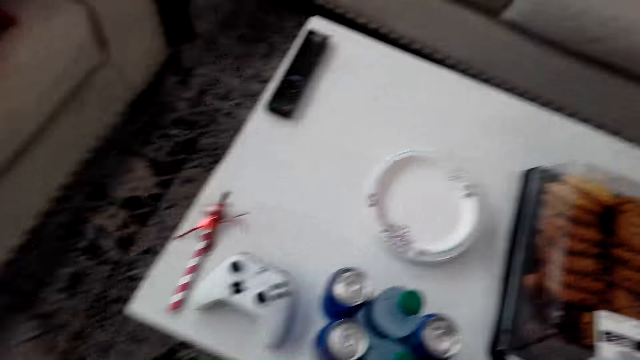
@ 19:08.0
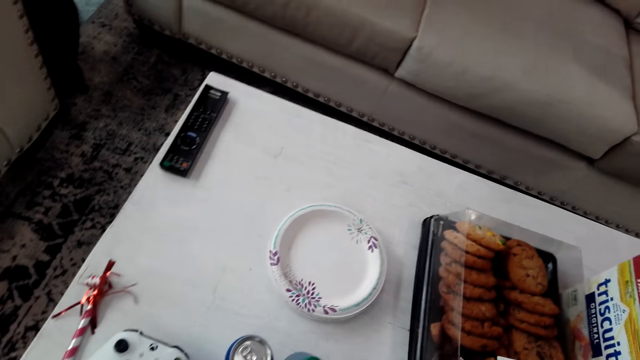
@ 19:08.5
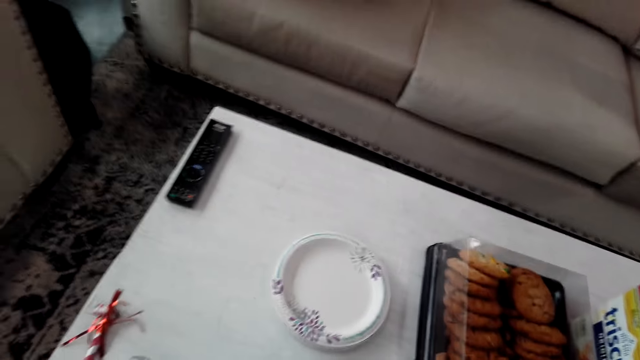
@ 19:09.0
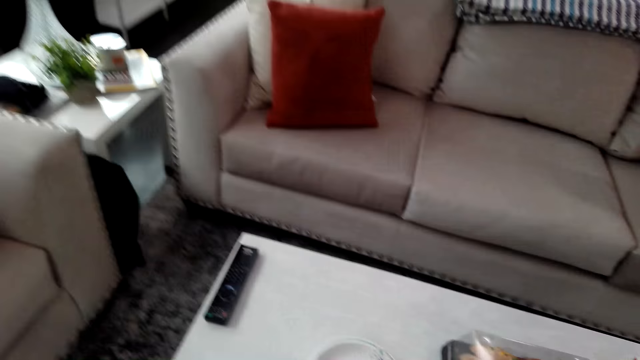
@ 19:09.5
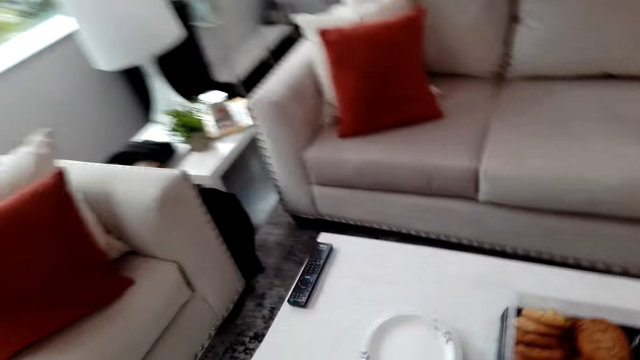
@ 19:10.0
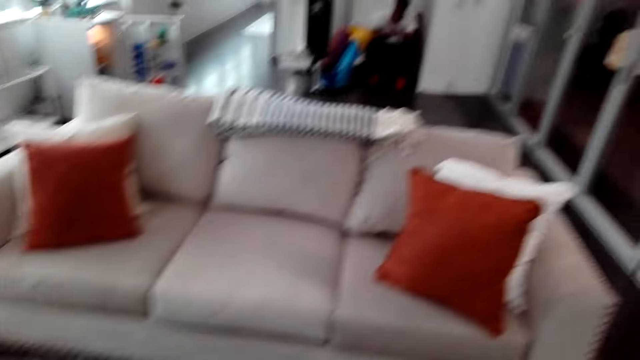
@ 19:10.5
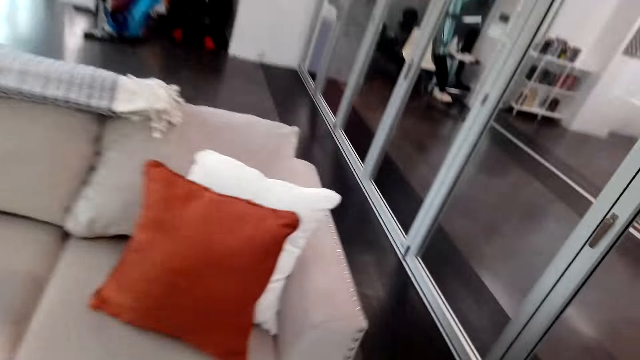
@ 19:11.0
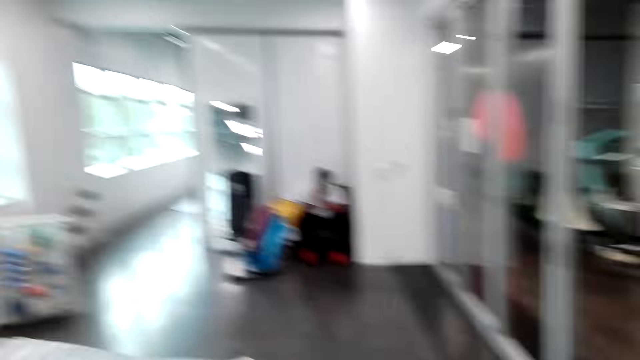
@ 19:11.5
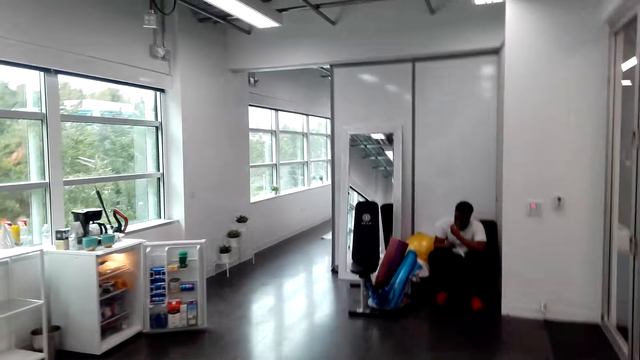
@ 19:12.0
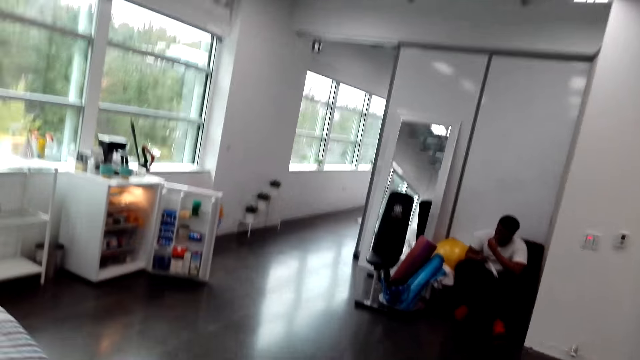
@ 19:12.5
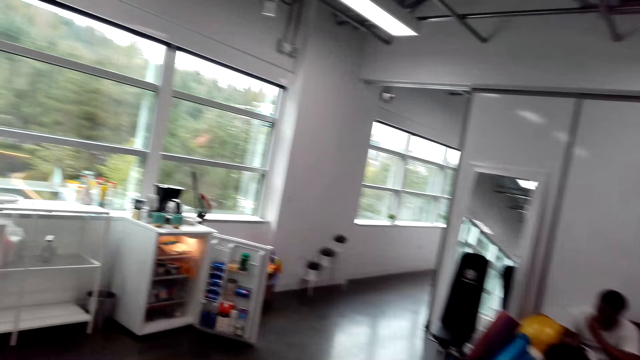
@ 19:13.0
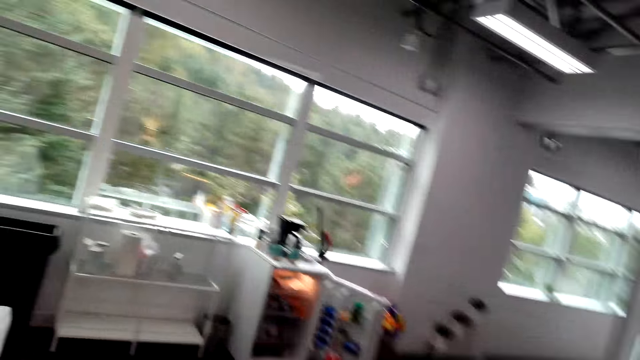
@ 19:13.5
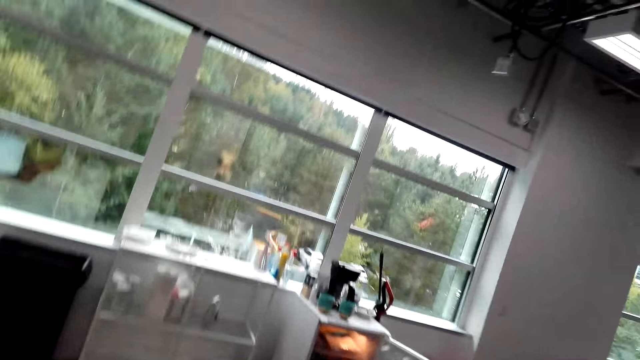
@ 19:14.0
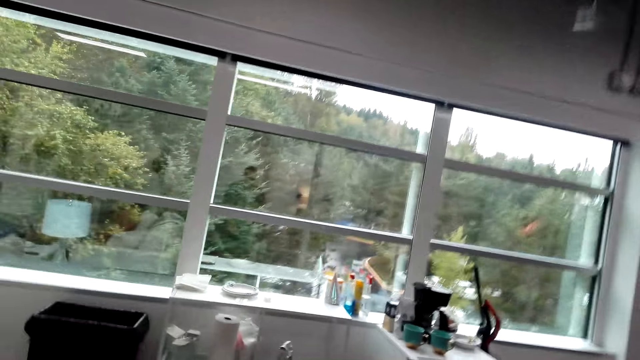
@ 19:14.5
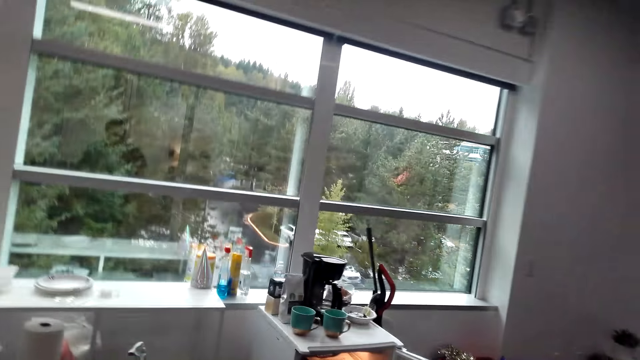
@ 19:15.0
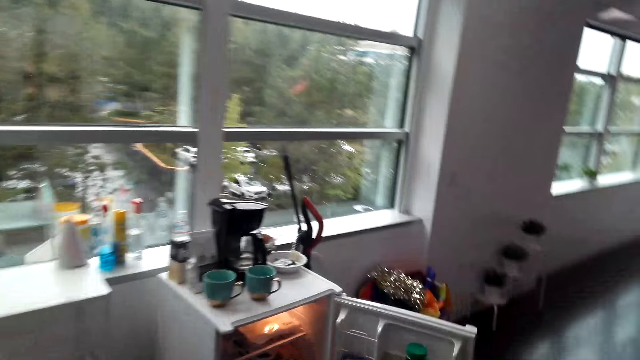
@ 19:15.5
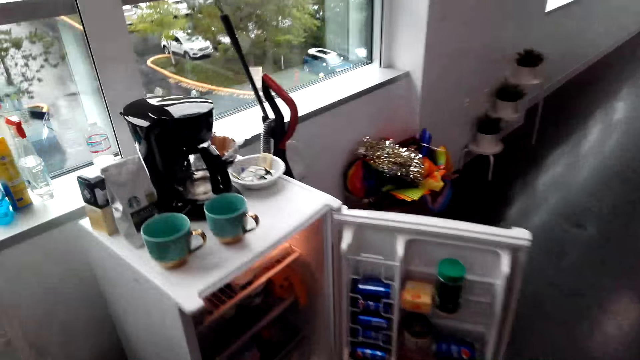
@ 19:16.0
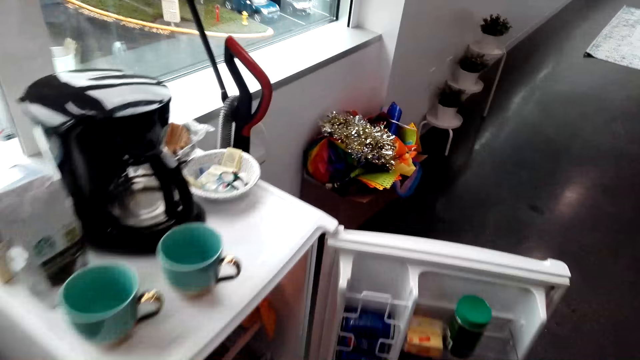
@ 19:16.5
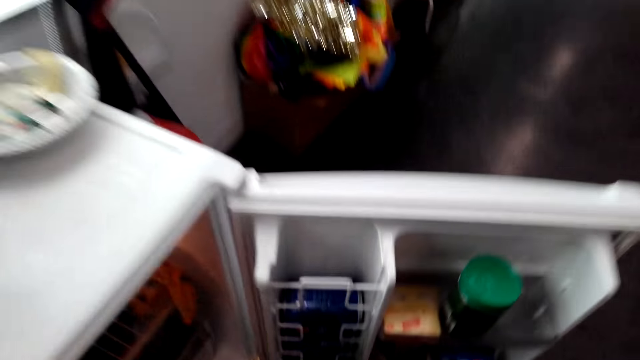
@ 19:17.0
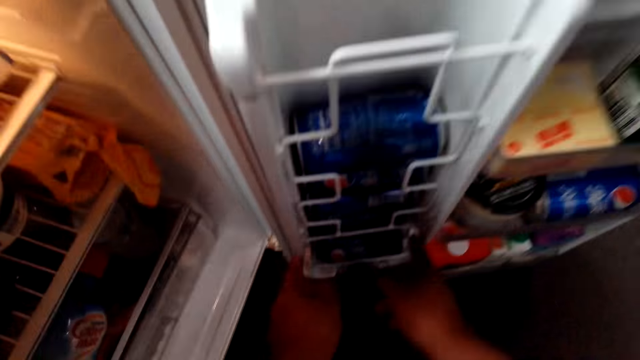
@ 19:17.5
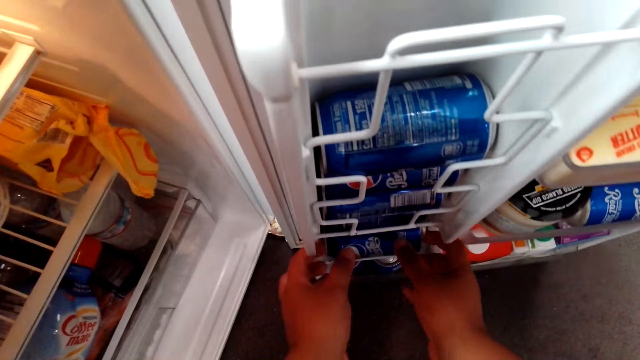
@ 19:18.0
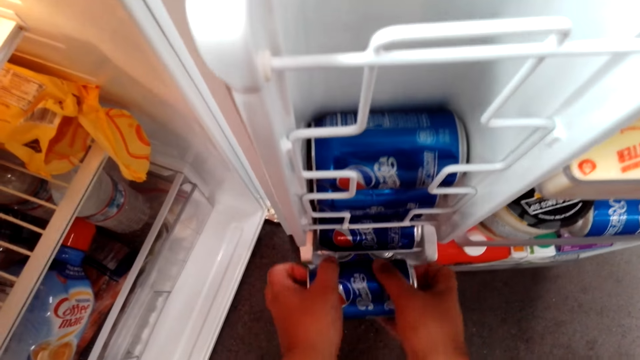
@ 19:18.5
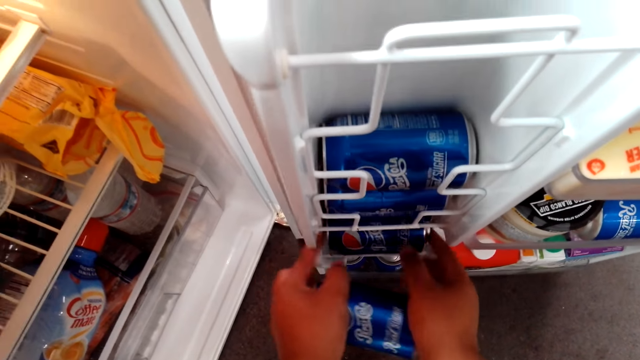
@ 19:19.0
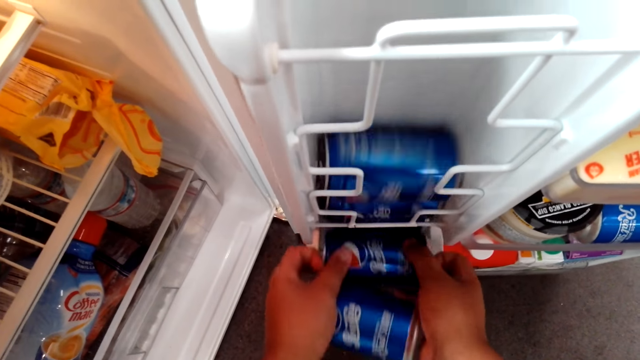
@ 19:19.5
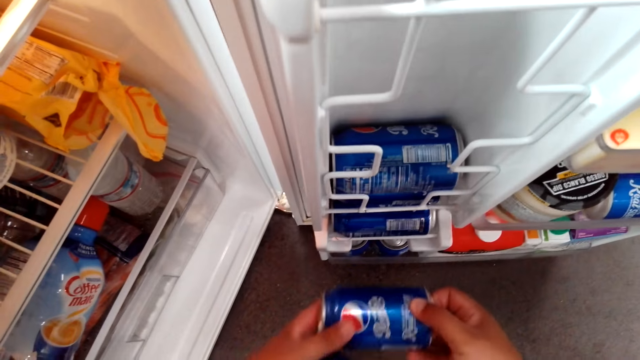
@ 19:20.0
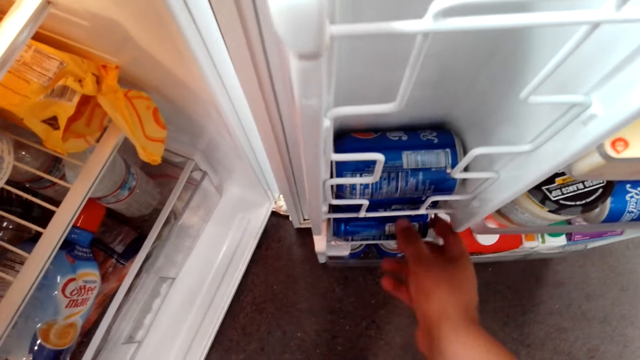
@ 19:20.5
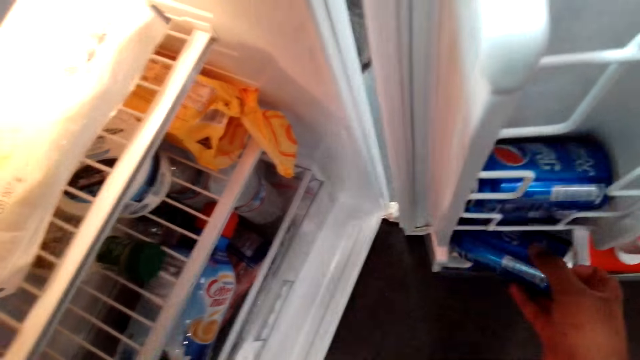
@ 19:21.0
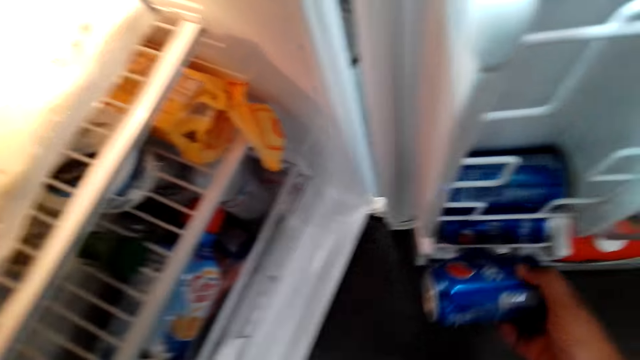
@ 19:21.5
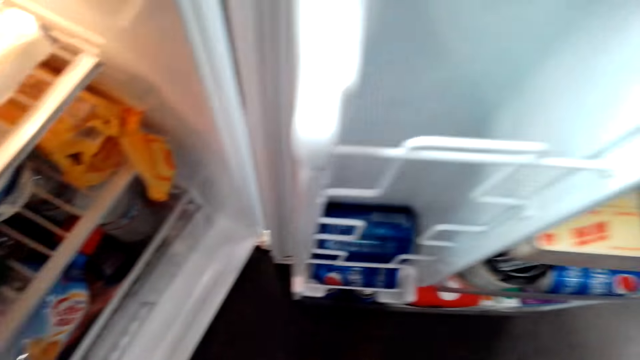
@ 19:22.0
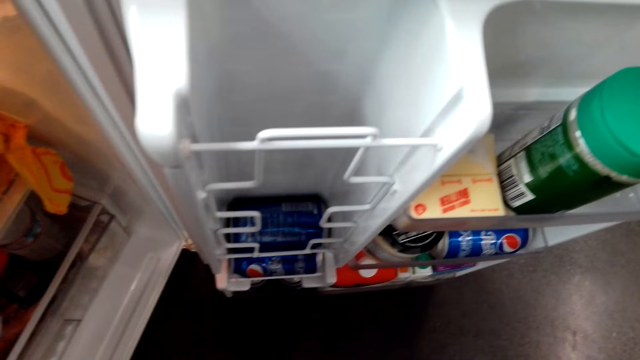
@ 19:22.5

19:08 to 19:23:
The camera wearer puts down the drinks. They walk around the house. They pick up the drink cans from the refrigerator.

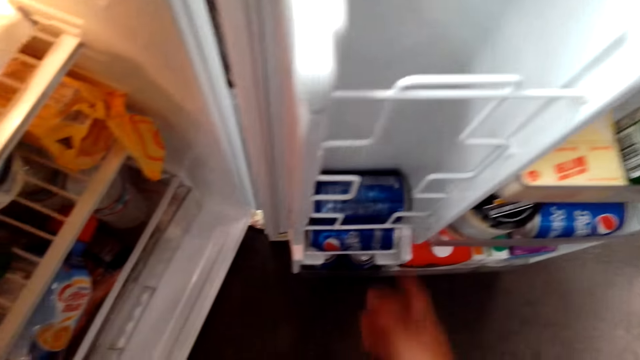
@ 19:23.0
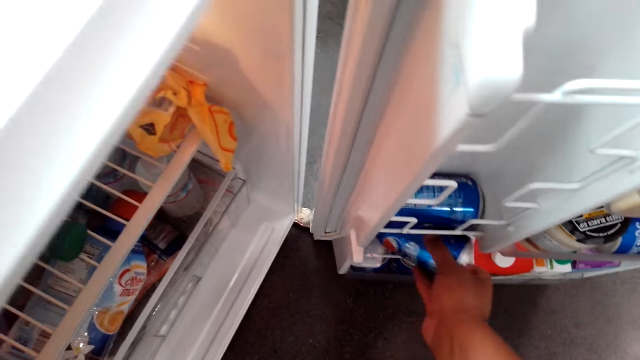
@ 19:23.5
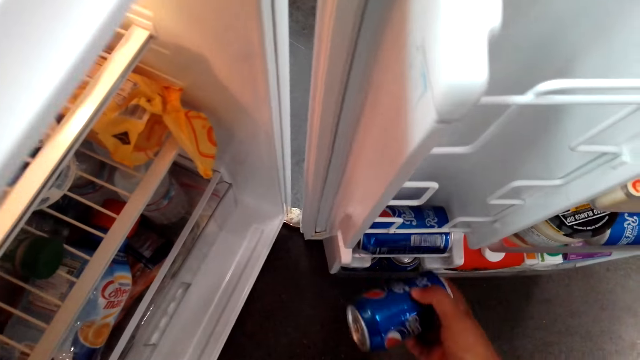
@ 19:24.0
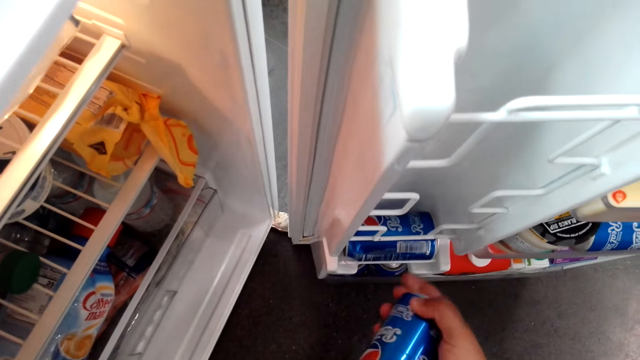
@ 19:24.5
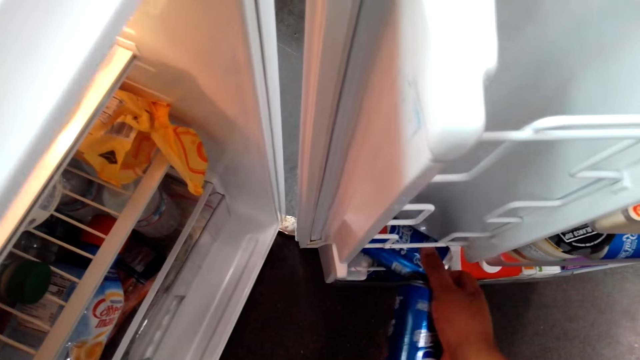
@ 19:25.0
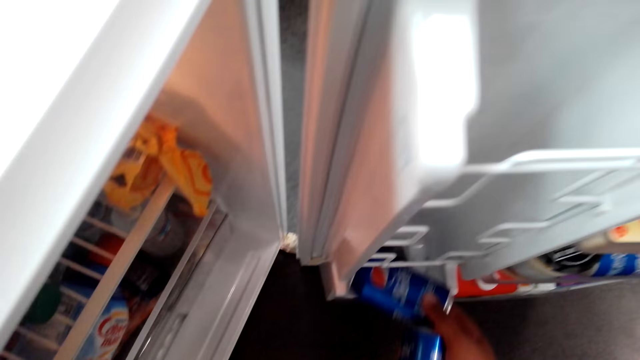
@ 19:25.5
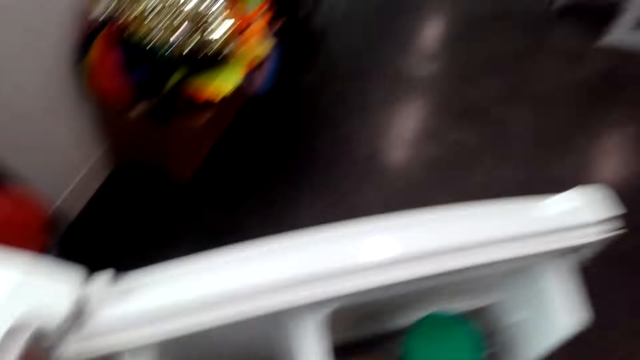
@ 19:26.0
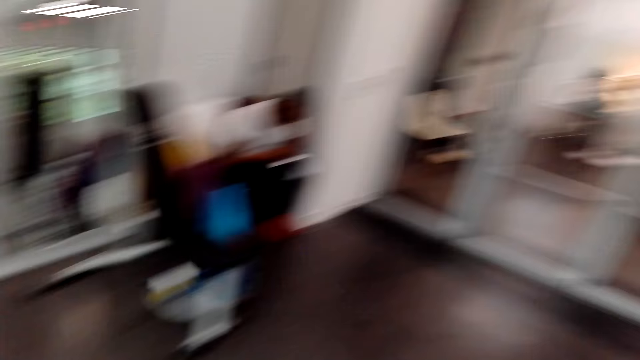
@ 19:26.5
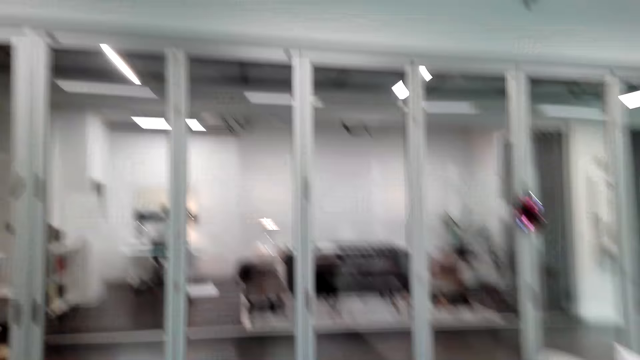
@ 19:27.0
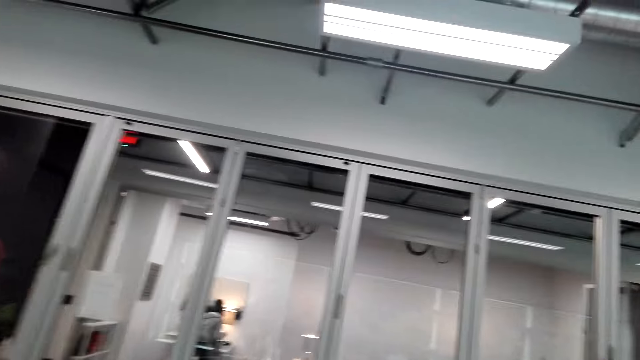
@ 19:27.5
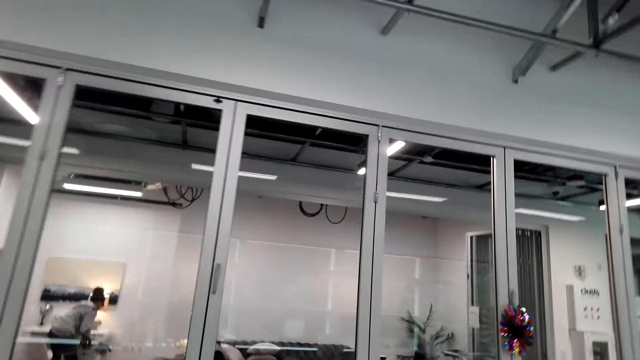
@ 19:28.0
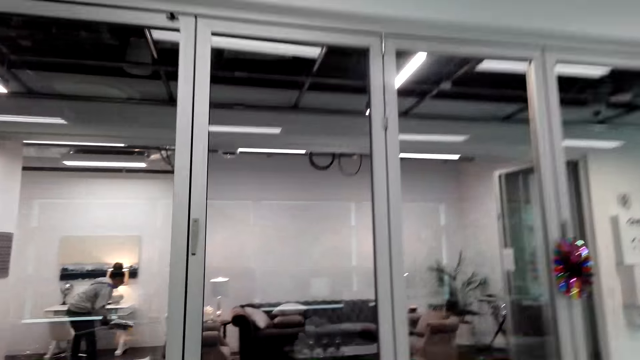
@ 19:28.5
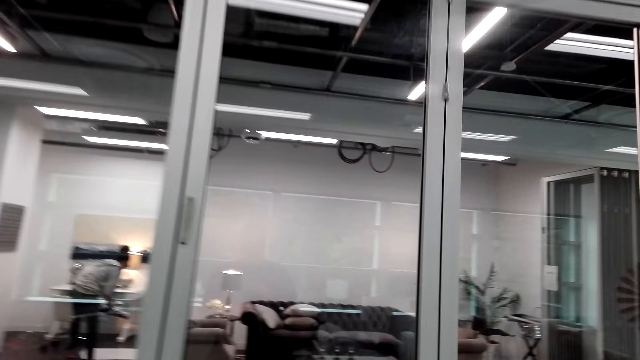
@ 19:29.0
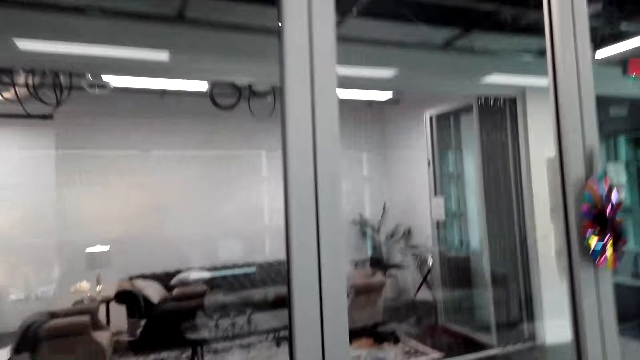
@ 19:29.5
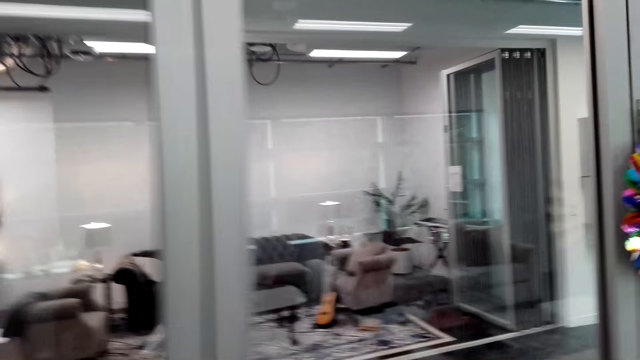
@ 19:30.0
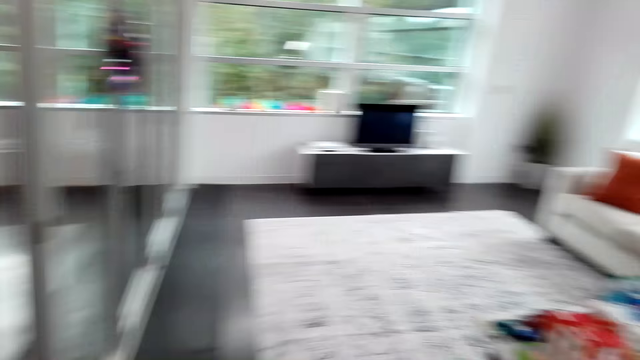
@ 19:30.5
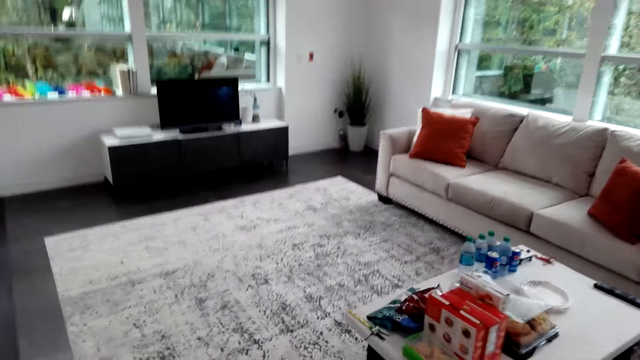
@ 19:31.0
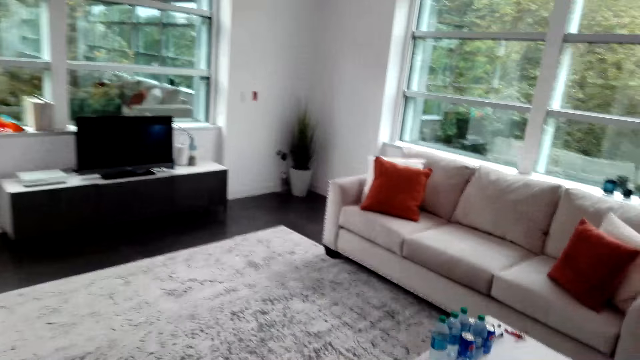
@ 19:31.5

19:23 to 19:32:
The camera wearer looks around the house. They walk around the house.
